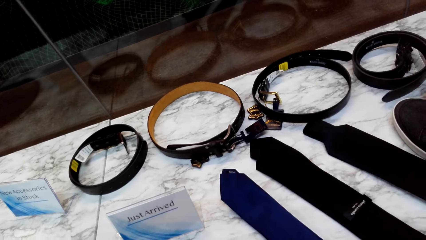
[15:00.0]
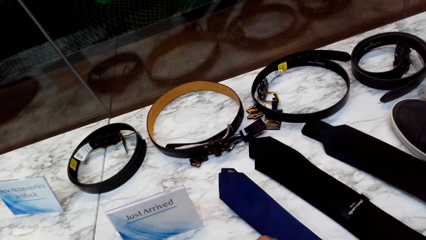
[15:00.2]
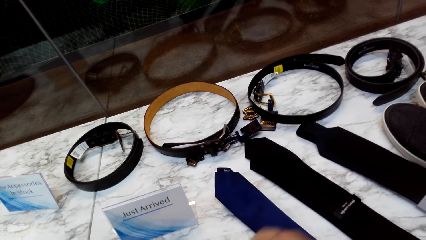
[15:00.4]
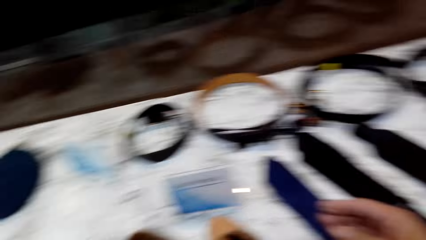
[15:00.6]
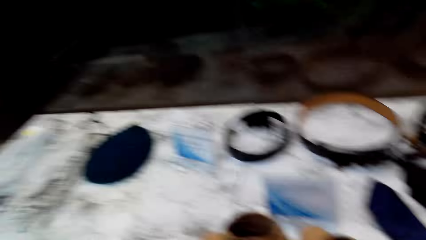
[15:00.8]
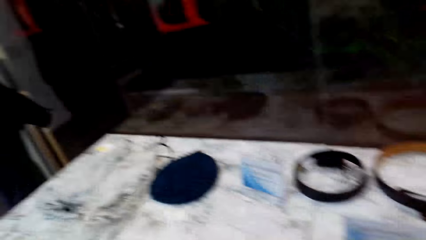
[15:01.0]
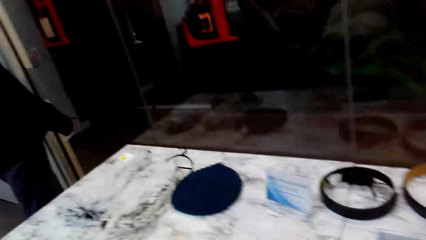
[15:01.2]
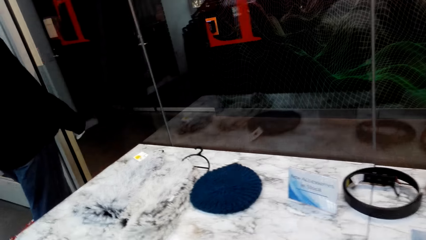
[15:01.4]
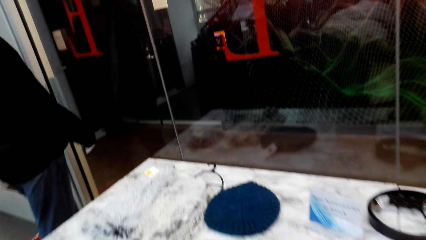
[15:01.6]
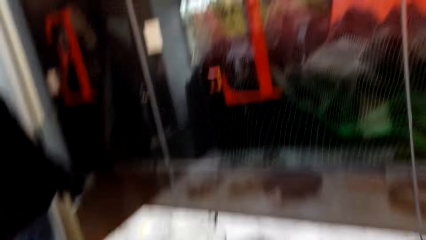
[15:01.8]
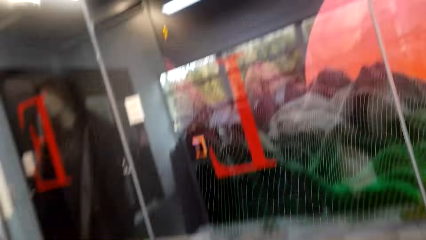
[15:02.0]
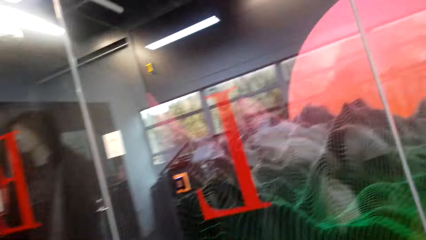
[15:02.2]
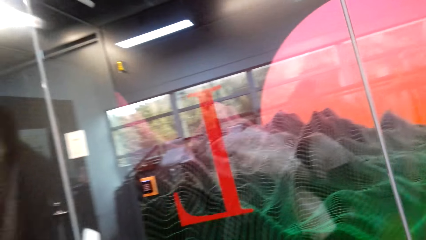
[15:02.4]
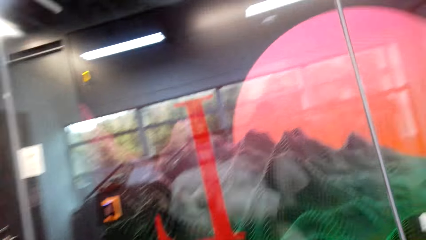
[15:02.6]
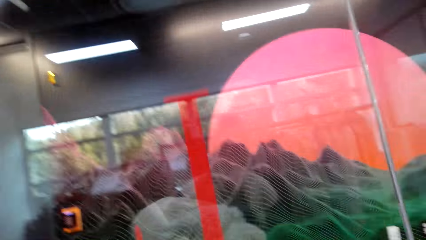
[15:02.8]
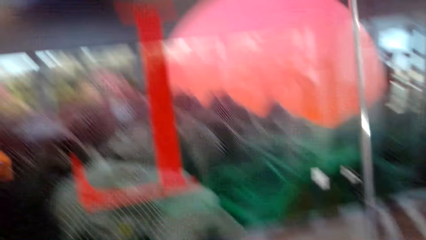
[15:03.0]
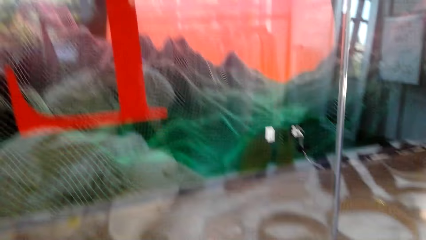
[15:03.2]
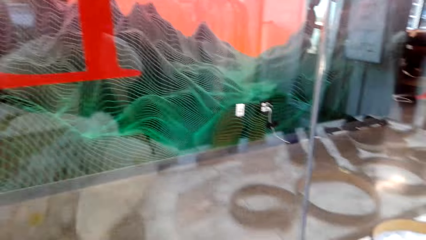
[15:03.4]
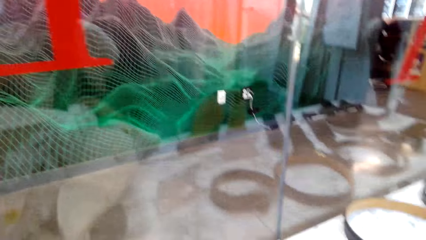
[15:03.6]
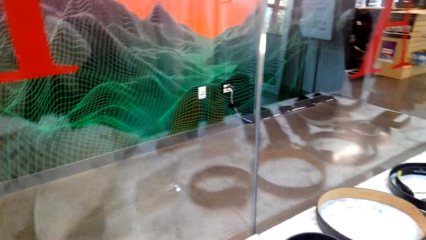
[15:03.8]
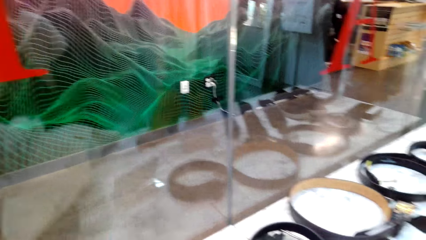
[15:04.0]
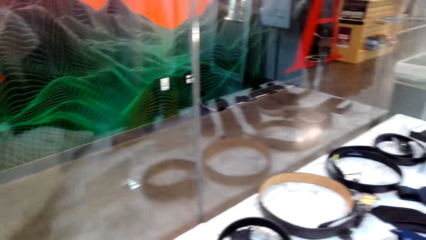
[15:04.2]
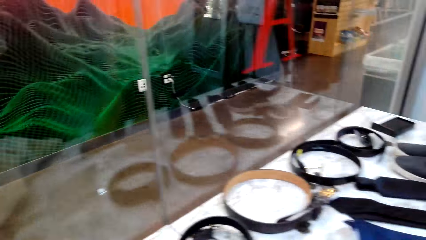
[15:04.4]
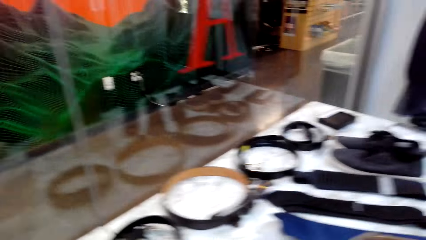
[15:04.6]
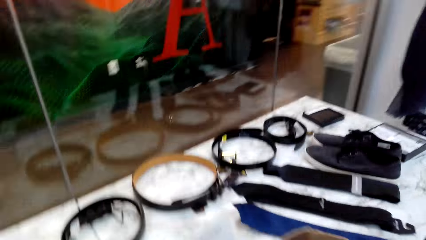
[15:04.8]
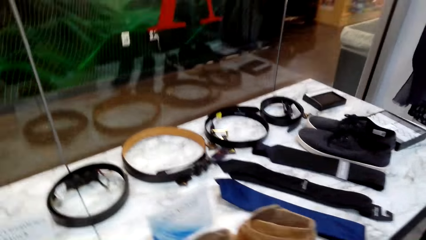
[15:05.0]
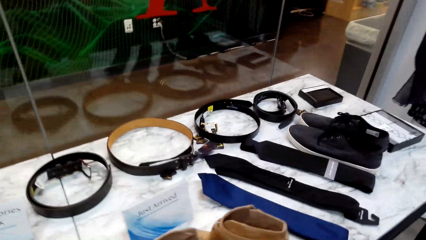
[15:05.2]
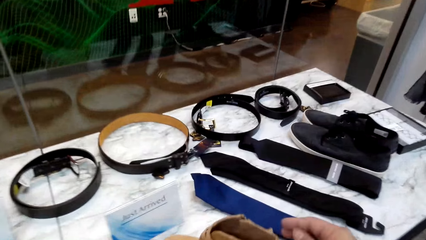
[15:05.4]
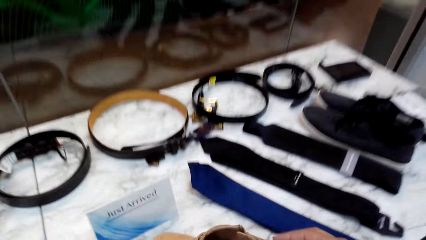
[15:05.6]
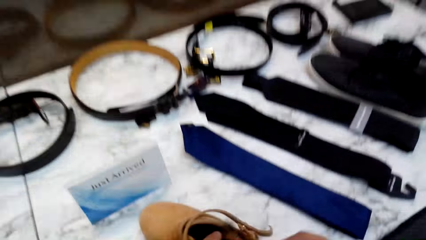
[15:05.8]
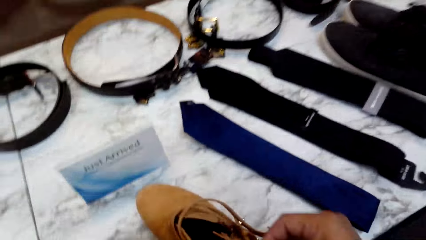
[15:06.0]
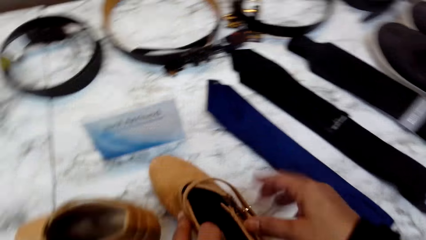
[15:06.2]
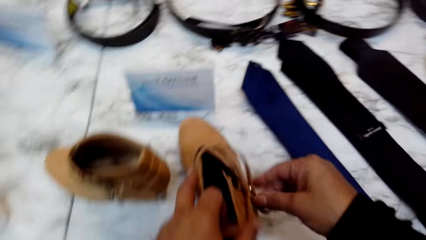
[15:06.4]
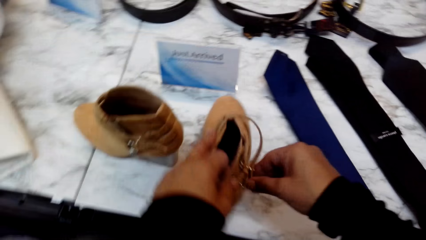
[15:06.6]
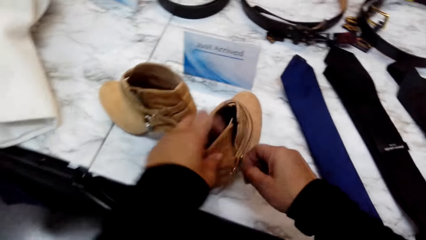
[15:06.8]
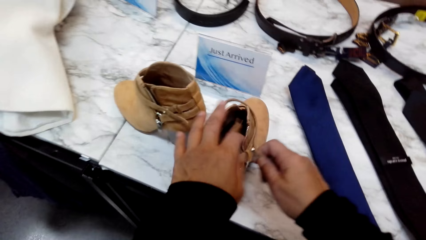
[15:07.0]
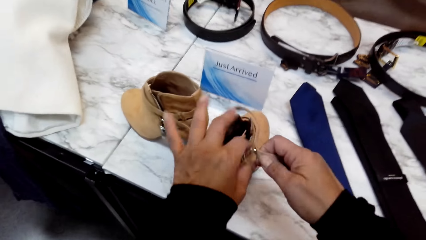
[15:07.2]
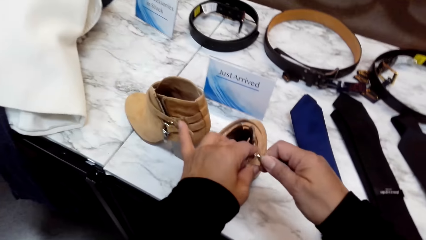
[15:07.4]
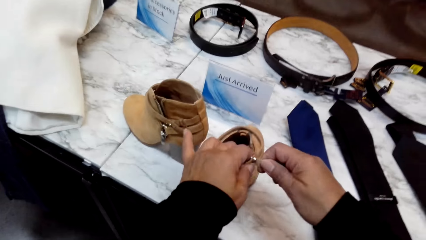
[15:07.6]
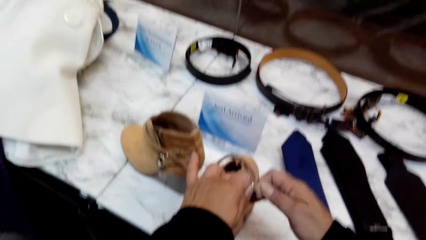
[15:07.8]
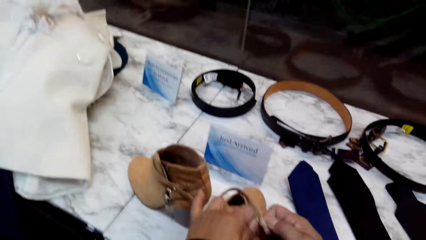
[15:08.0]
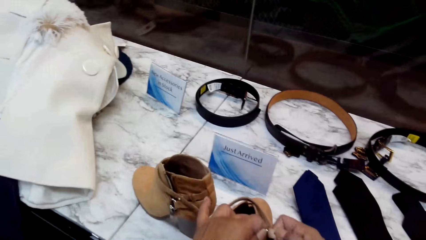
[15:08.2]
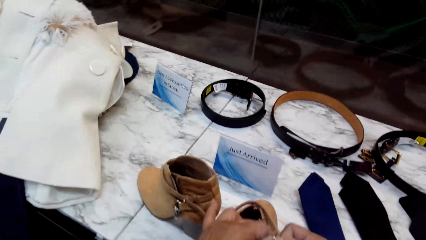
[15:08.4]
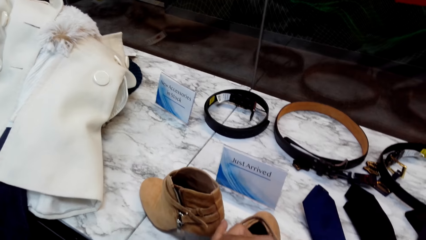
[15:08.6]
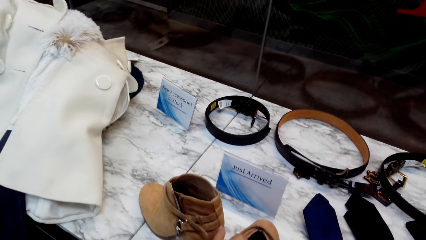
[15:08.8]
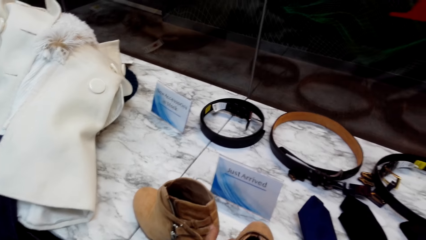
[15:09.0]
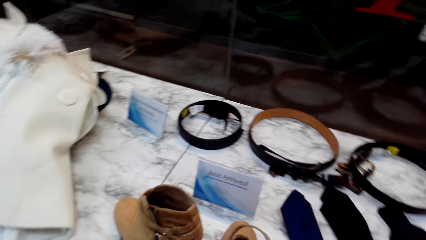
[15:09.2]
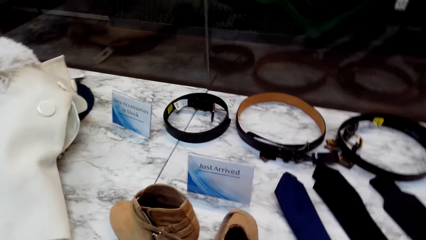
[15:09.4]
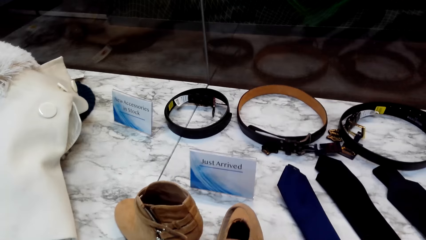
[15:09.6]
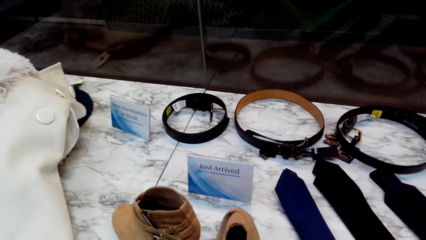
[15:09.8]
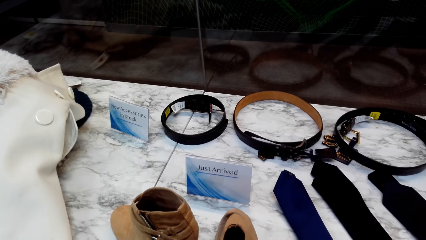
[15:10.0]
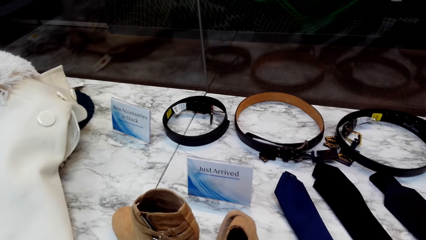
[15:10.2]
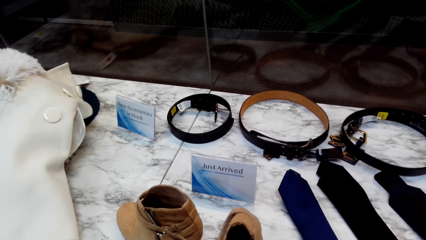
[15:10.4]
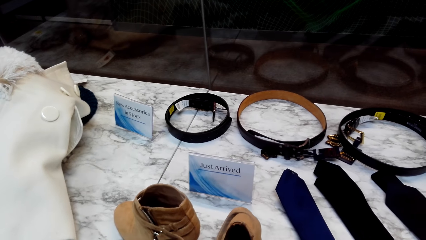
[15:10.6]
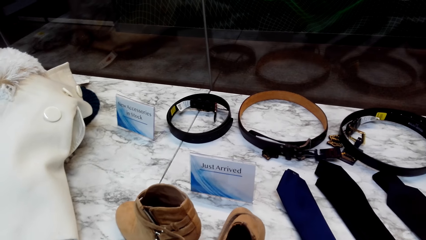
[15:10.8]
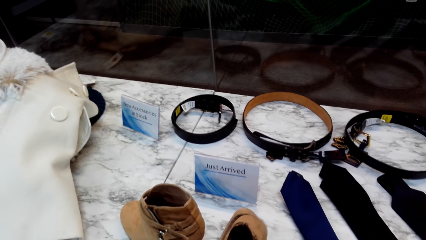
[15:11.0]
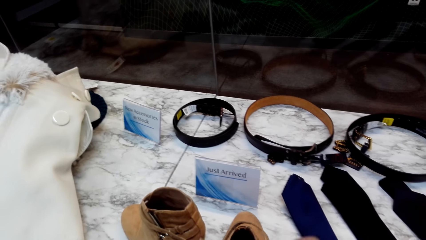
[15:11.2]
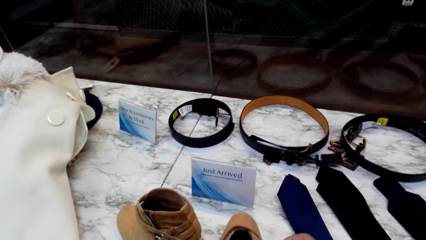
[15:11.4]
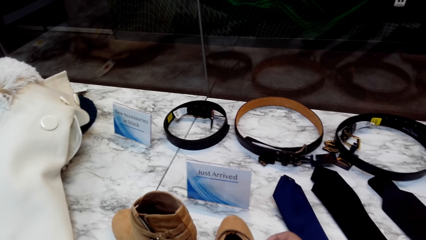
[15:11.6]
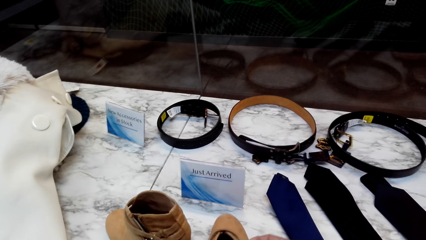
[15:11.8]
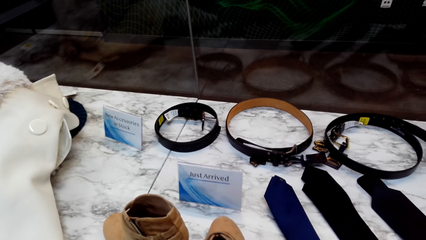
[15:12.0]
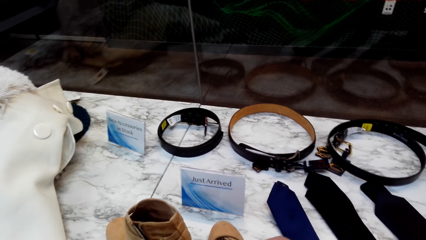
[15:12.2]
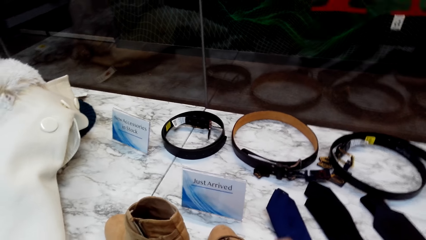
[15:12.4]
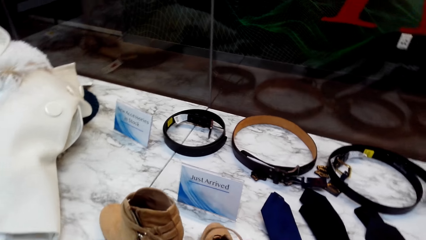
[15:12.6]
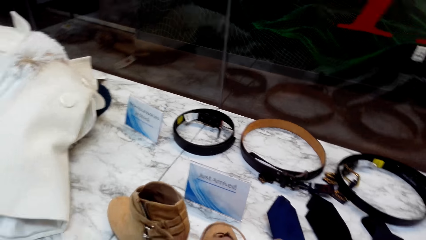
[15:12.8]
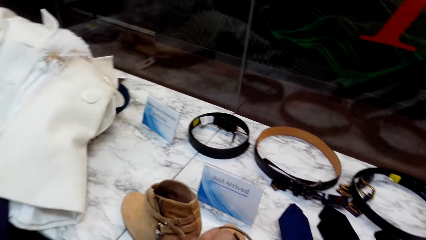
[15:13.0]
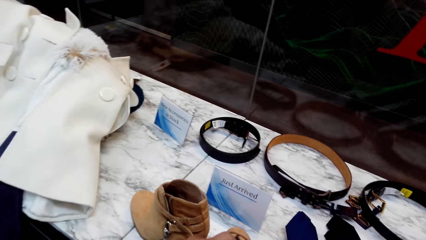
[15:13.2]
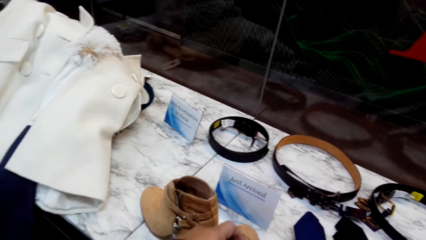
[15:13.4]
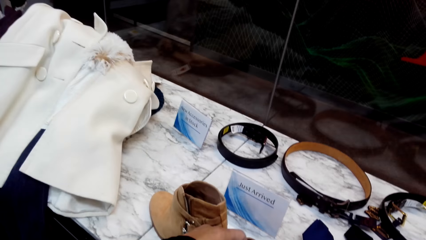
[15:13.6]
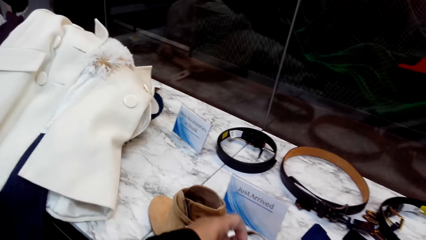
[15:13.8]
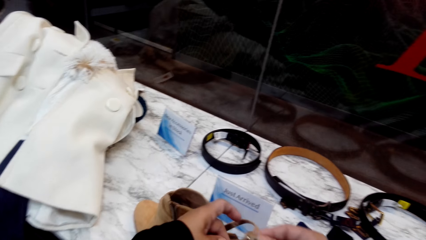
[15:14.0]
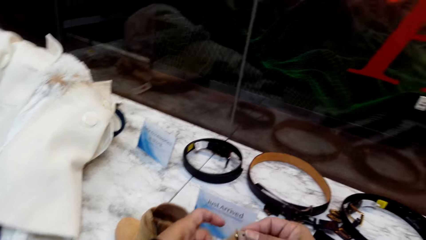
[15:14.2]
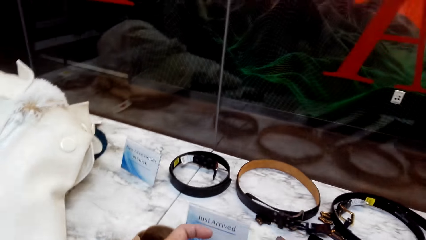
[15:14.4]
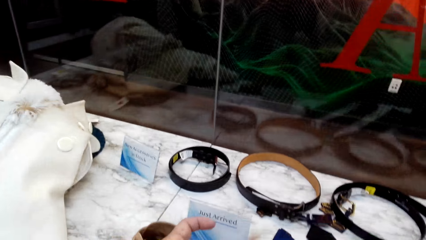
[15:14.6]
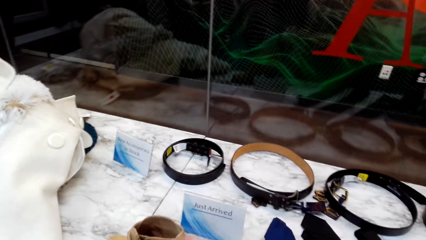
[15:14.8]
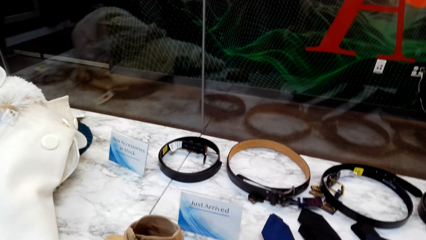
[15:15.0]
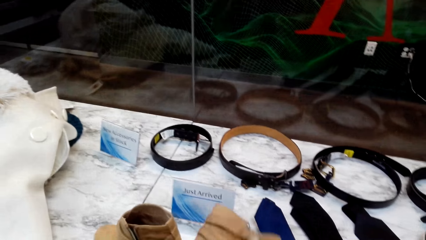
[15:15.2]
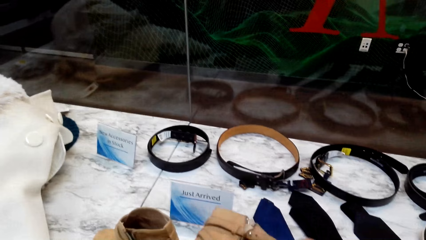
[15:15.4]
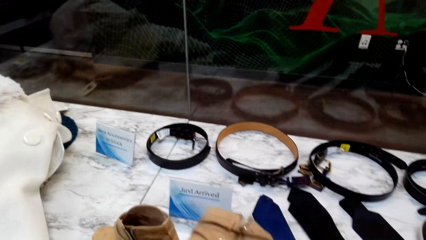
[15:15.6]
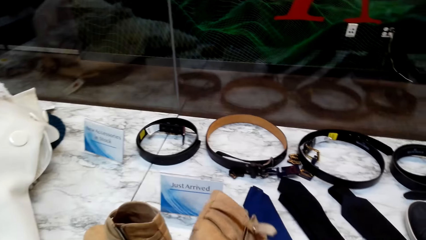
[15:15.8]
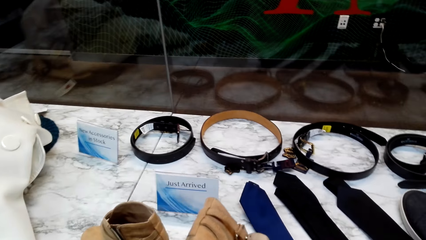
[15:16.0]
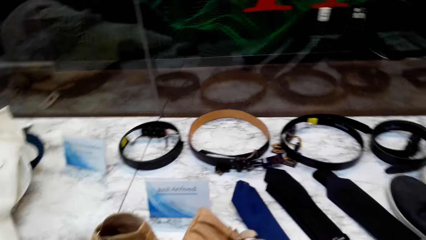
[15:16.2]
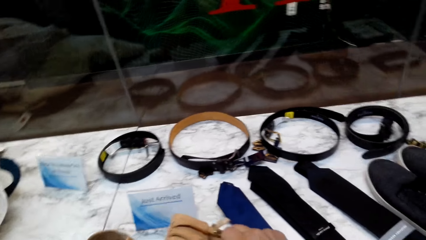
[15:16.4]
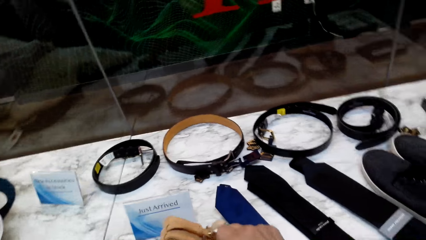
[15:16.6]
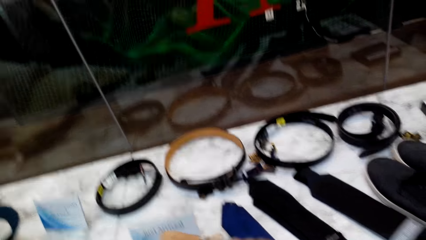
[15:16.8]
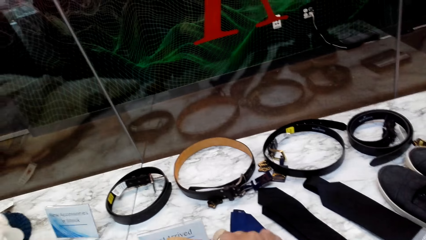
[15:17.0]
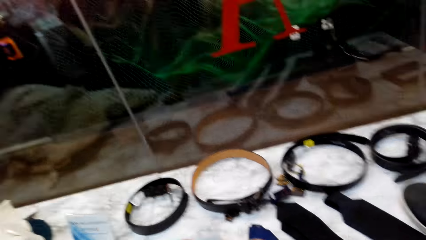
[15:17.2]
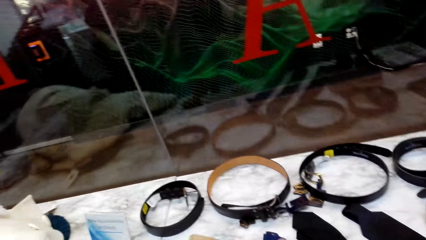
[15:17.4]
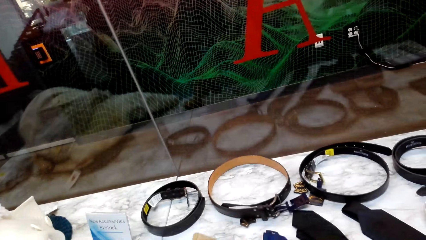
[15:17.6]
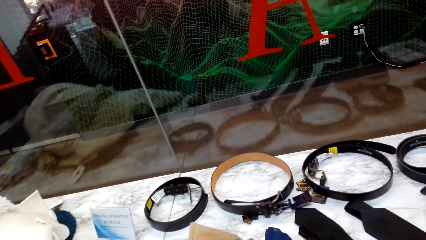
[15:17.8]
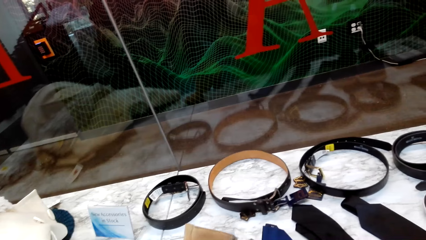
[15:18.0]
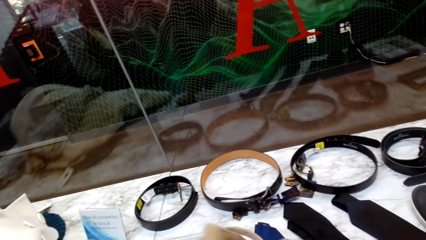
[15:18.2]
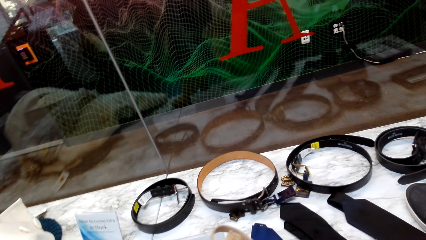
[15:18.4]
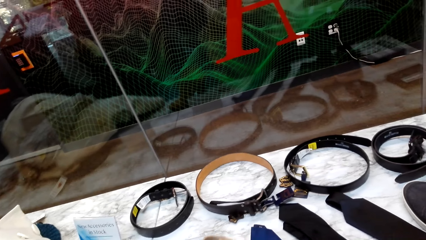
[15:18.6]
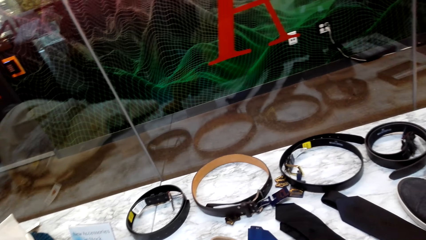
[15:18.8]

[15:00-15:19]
The camera wearer looks around. They place clothes on the table. They adjust the shoe straps. They open the ankle boot zipper. They pull up the ankle boot zipper.
